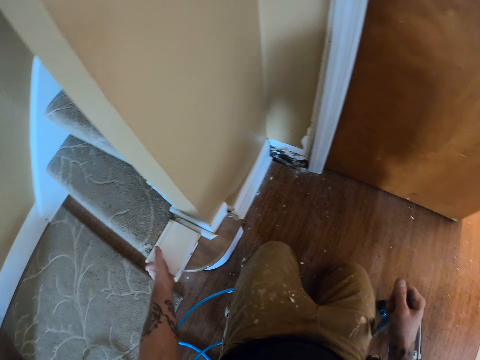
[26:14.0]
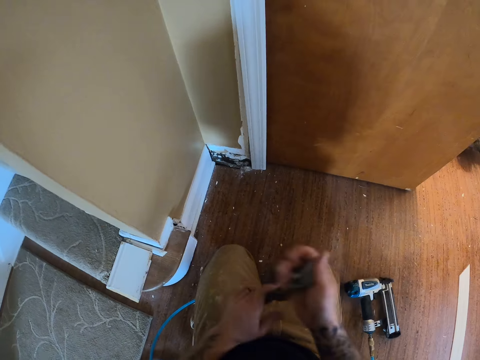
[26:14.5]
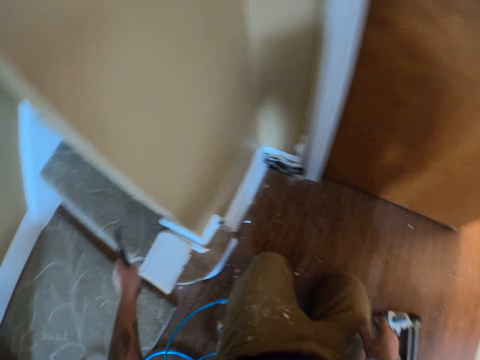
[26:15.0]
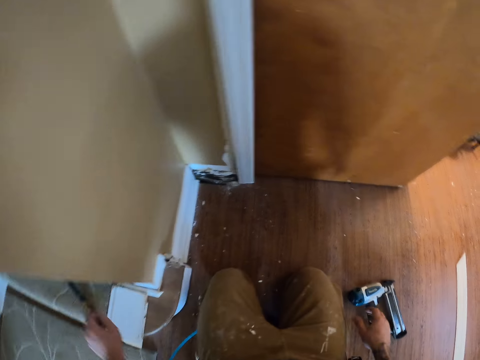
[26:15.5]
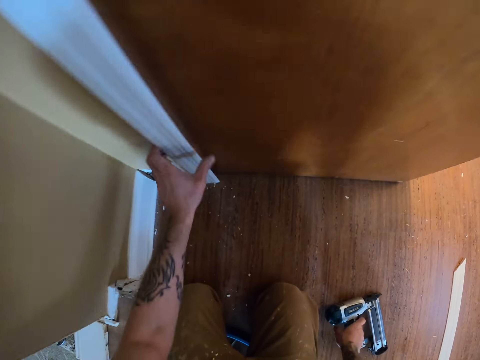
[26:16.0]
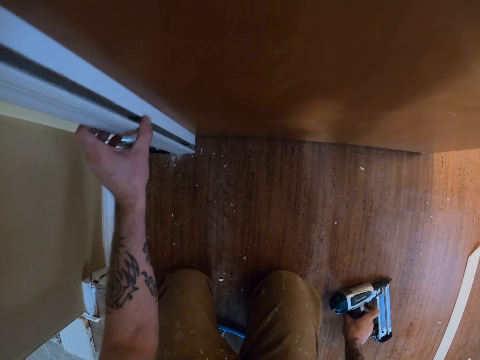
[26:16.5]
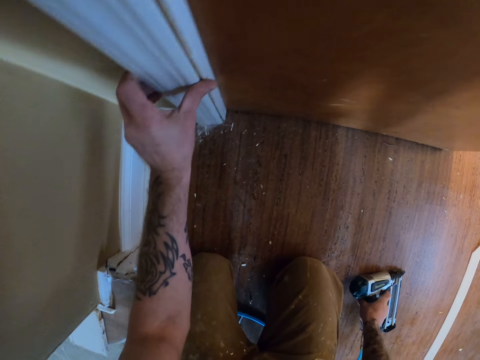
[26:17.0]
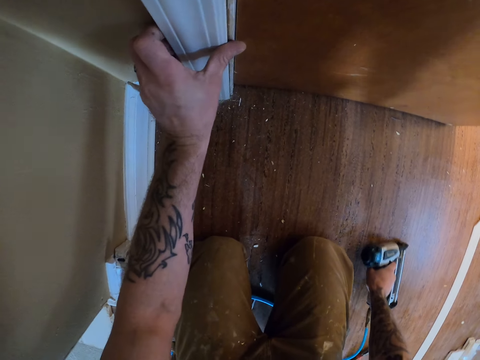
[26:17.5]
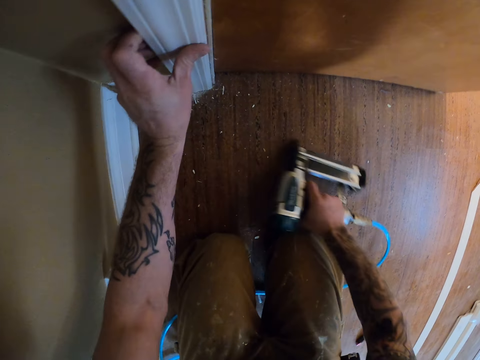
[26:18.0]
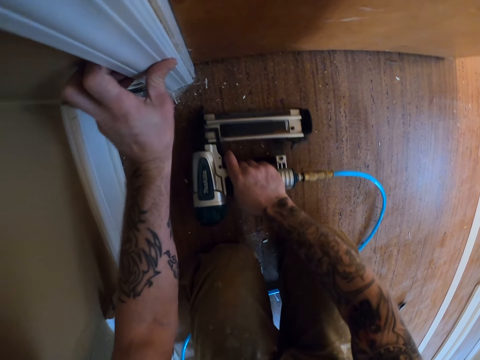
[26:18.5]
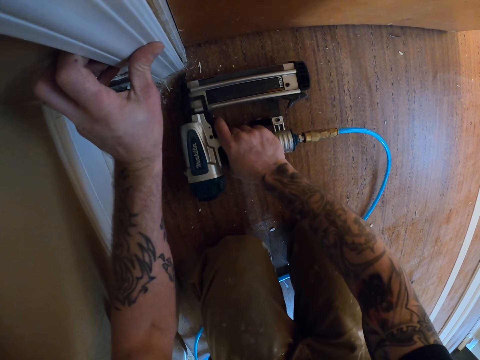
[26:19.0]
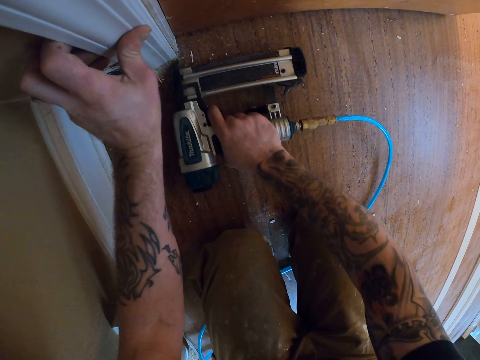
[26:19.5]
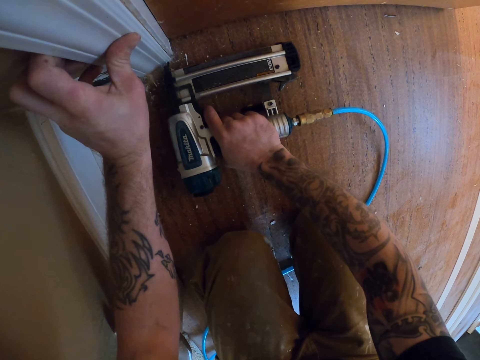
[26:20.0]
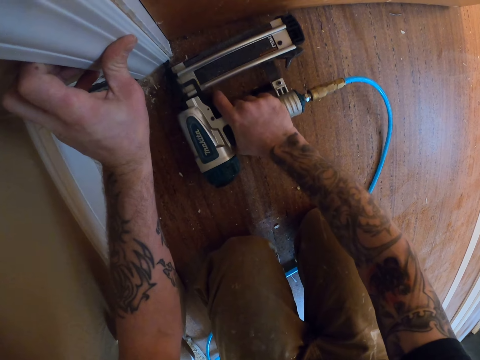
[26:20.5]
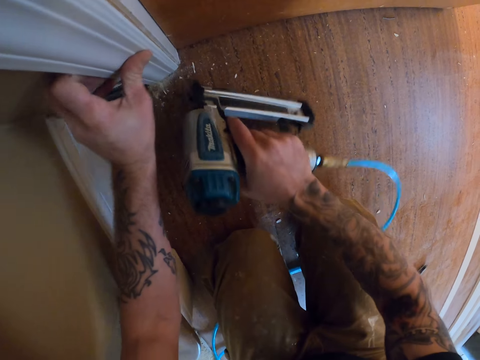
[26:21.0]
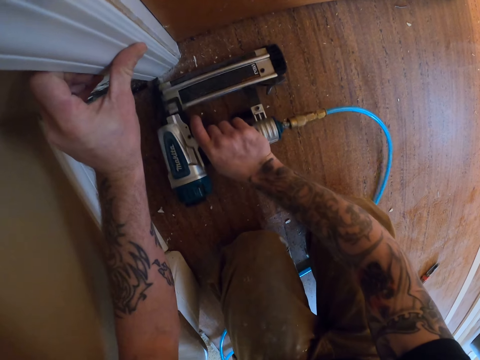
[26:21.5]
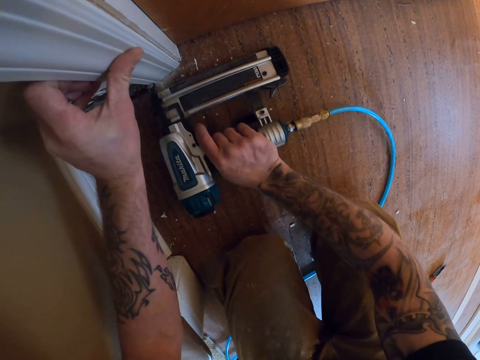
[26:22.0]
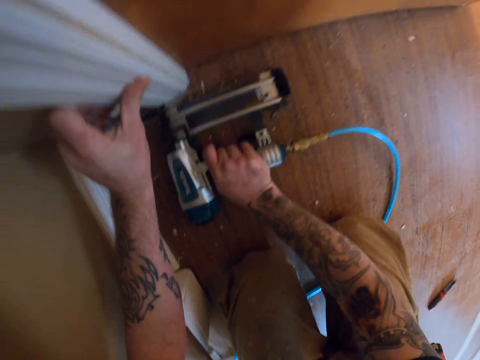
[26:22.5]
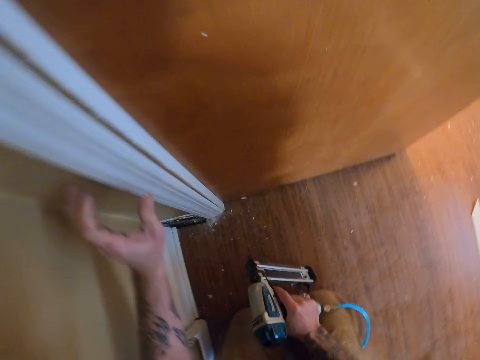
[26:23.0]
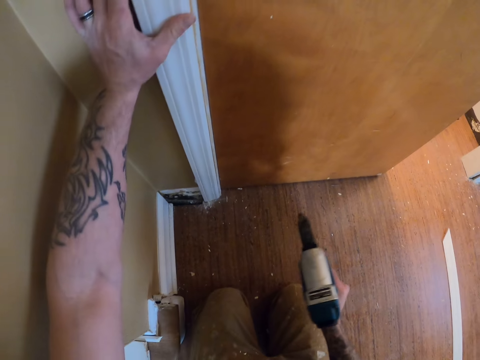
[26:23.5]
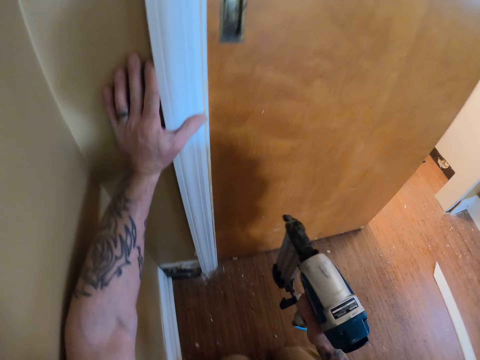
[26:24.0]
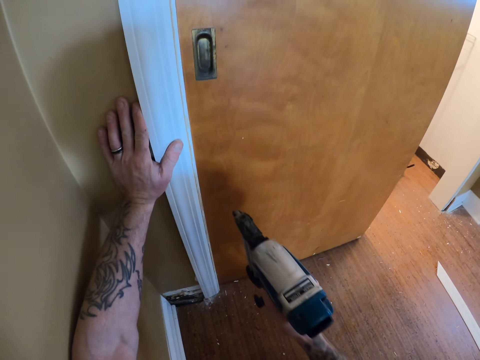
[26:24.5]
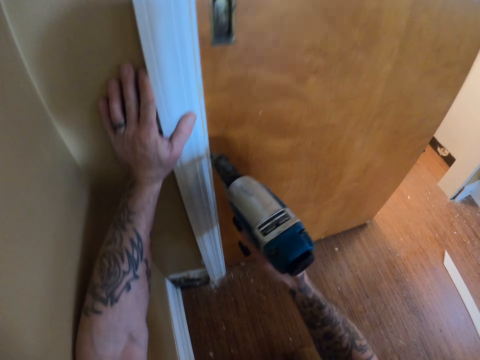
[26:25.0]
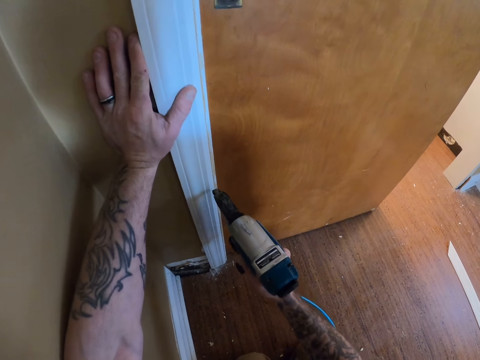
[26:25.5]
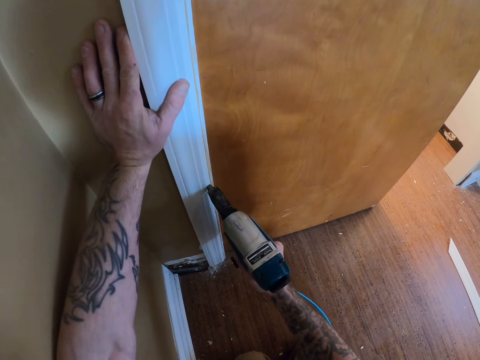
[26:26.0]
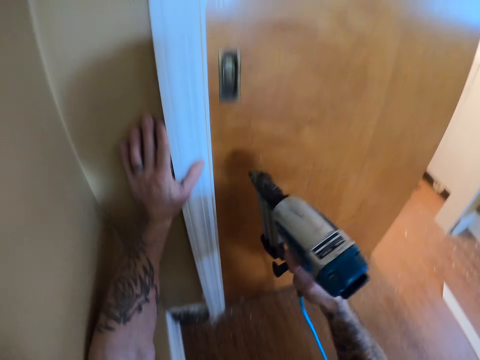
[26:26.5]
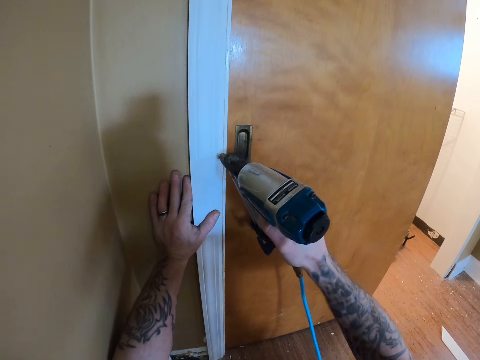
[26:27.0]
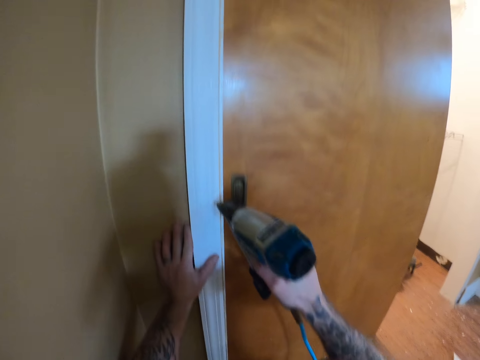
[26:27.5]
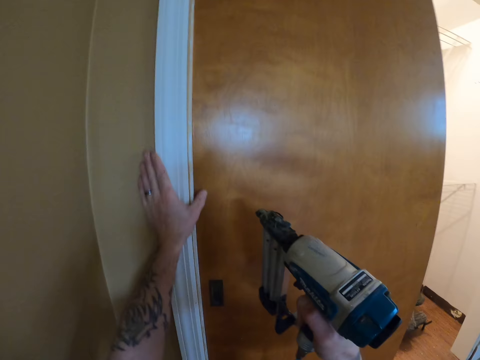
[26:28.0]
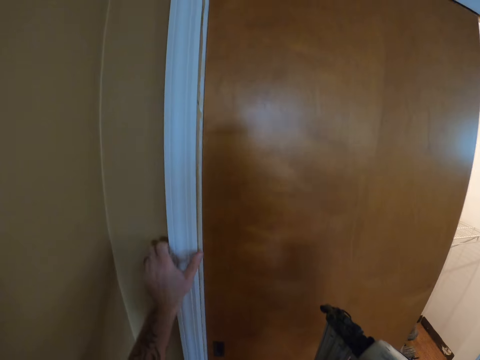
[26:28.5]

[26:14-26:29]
The camera wearer puts the piece of wood on the stairs. They put the prybar on the stairs. They fix the wood plank on the wall. They move the side jamb. They pick up the impact nail gun. They nail the wood plank on the wall.

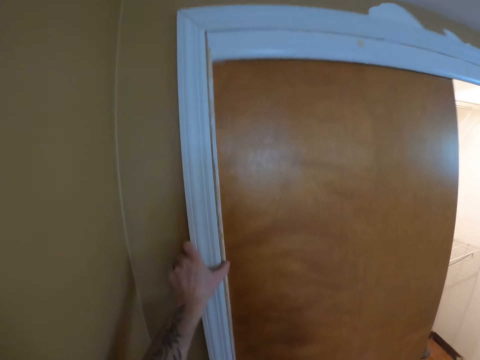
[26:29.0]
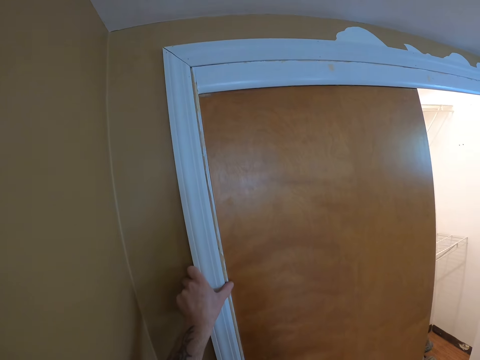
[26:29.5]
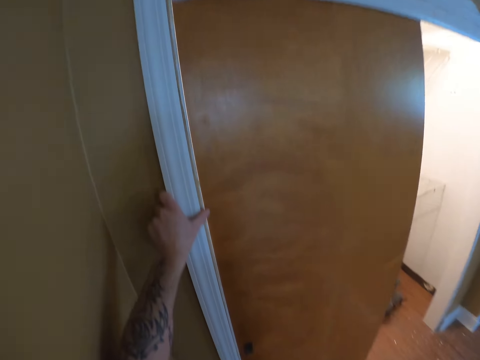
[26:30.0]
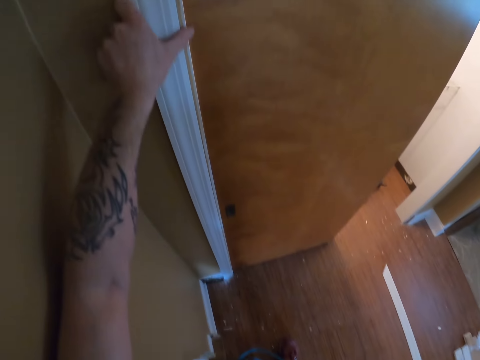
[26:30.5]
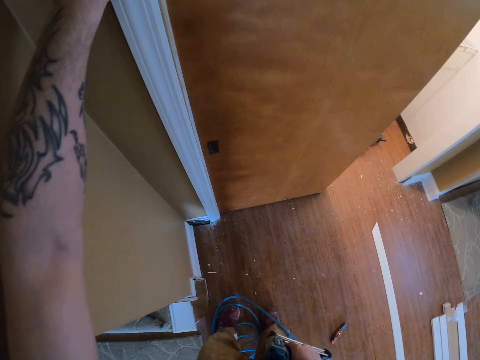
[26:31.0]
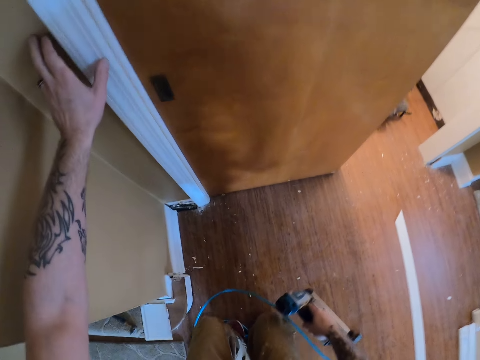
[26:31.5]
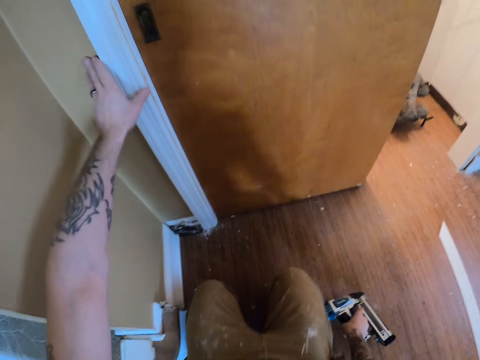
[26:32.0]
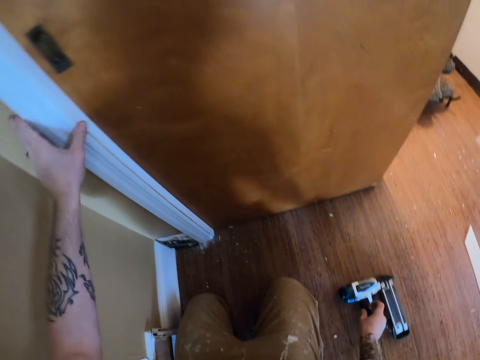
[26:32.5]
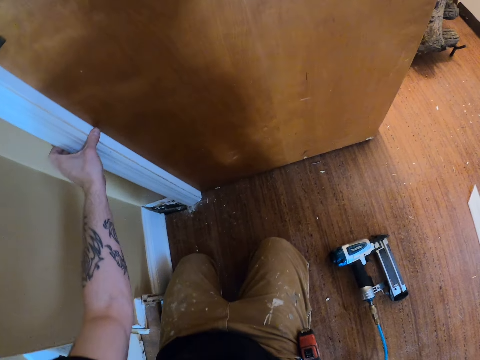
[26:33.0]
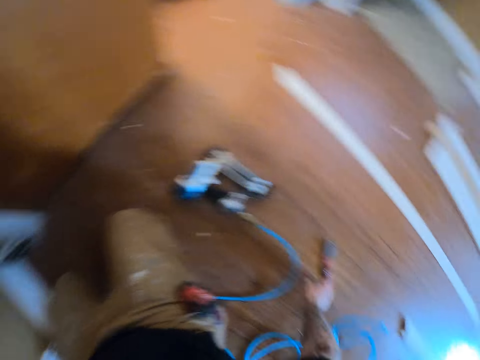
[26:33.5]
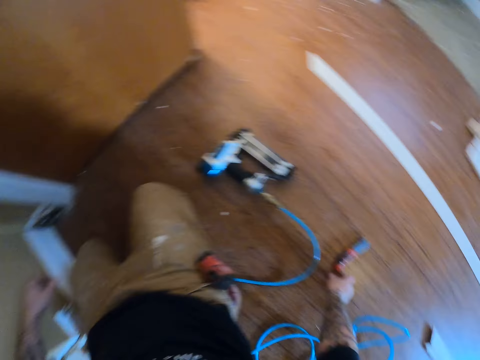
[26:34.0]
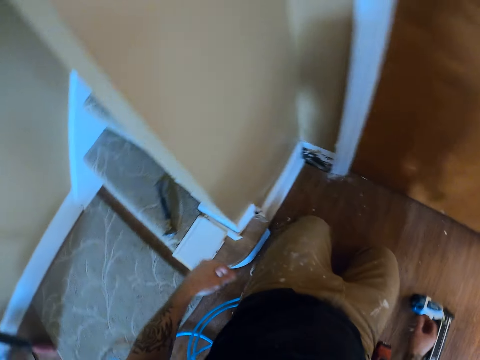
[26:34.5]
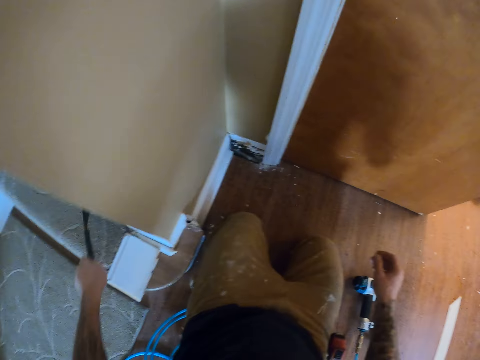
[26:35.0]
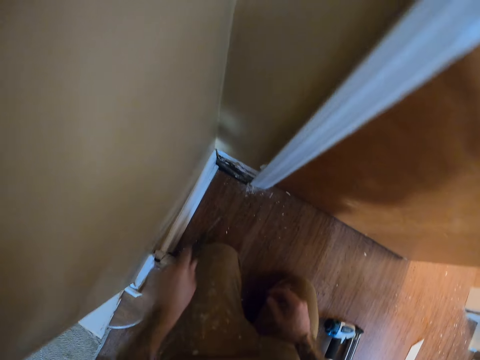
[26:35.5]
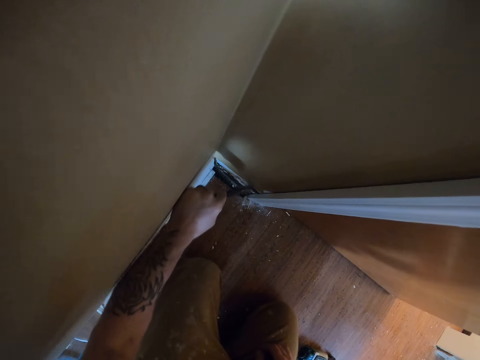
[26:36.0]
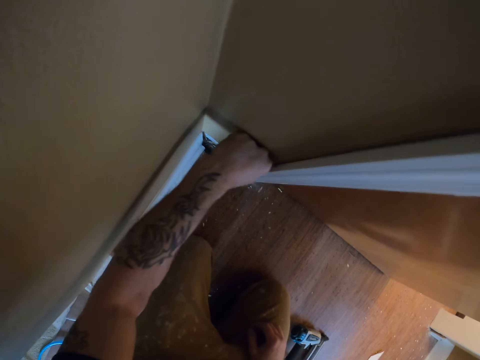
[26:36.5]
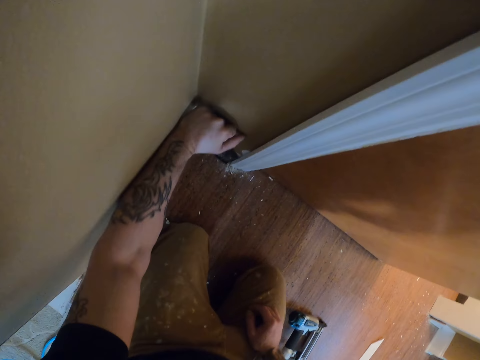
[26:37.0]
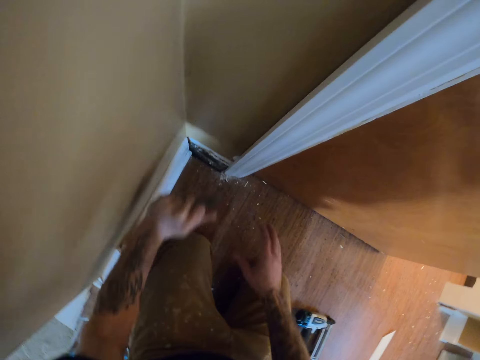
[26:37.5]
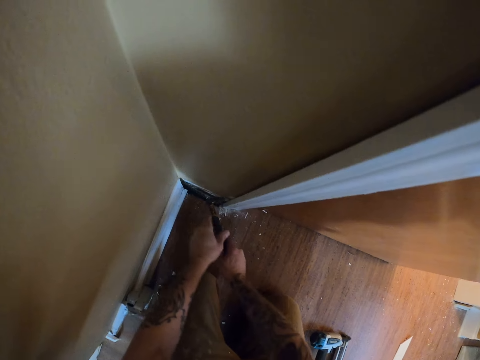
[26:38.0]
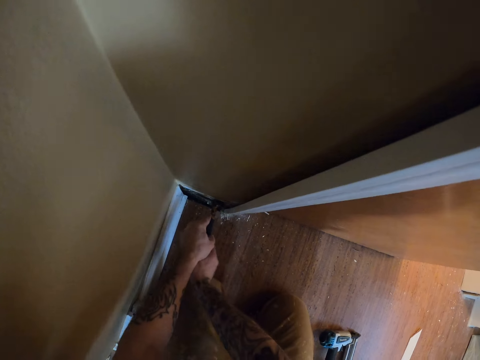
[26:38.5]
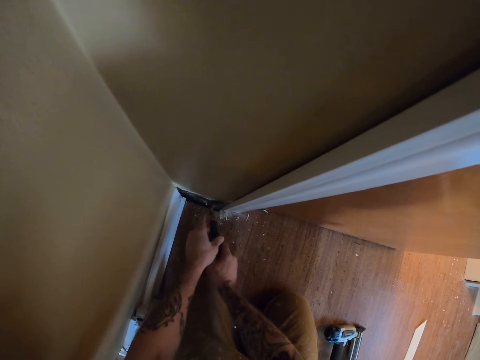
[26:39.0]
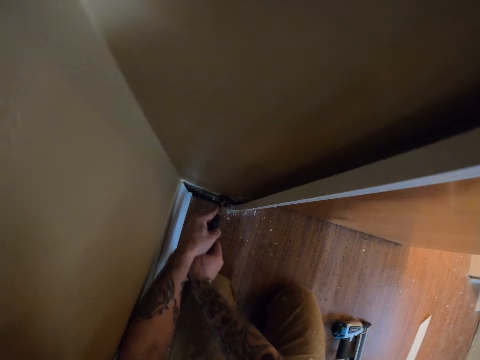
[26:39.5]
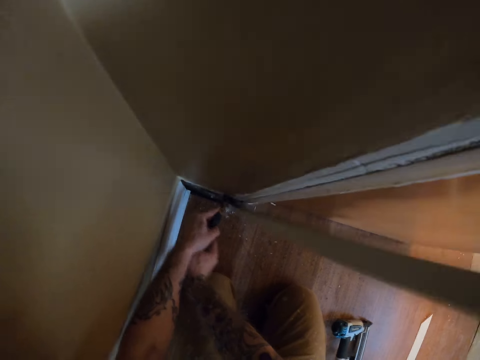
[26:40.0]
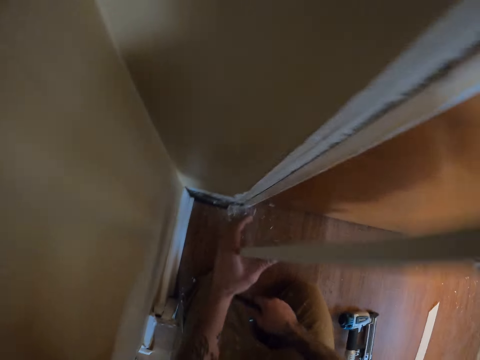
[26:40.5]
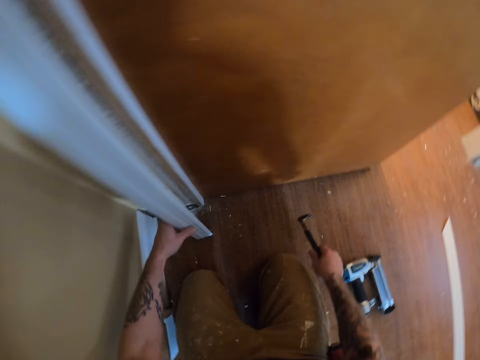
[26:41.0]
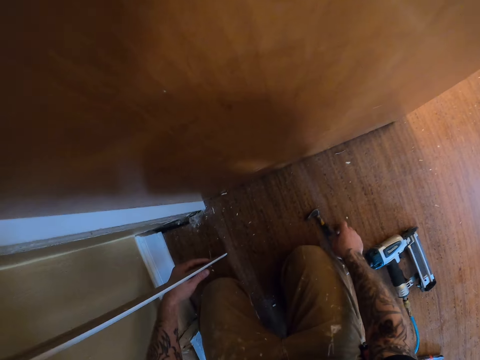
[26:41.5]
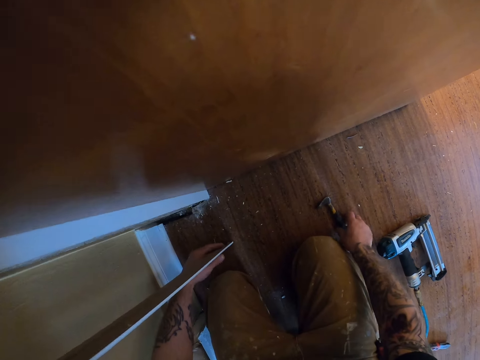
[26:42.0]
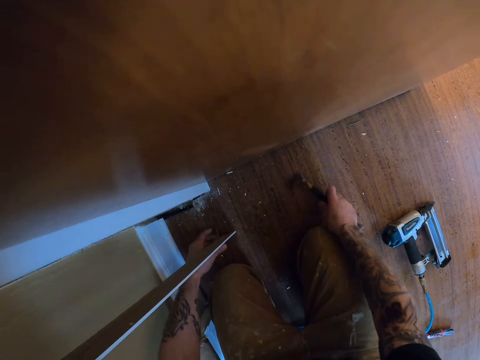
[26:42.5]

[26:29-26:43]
The camera wearer kneels down. They put the impact nail gun on the floor. They touch the putty knife. They take the hammer or prybar. They pull the wood plank with the prybar. They remove the side jamb. They remove the side jamb again. They put the prybar on the floor.
